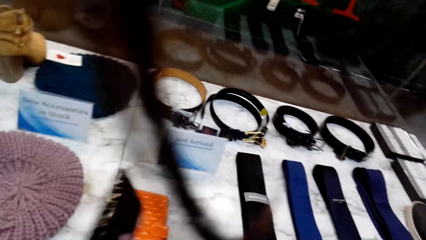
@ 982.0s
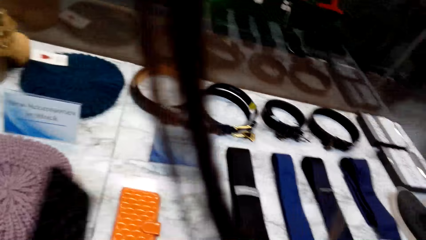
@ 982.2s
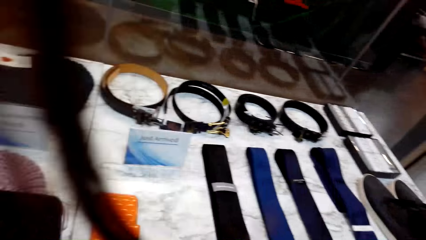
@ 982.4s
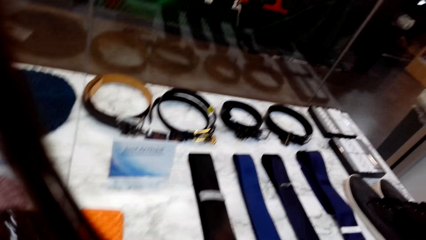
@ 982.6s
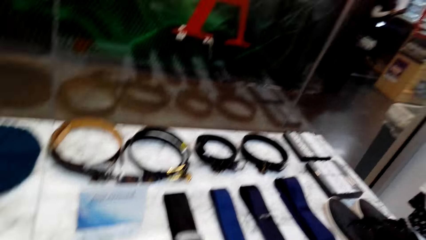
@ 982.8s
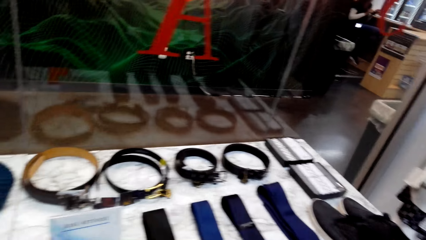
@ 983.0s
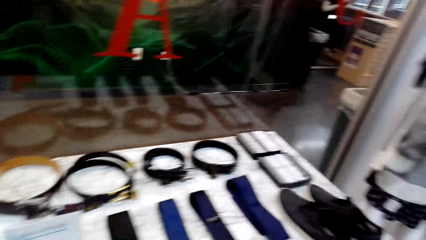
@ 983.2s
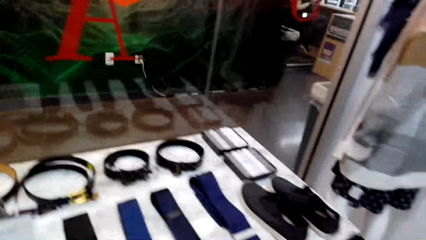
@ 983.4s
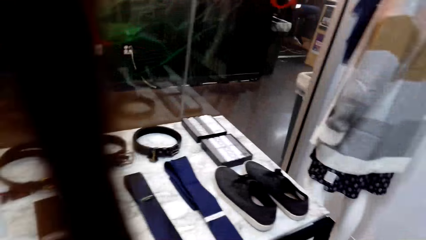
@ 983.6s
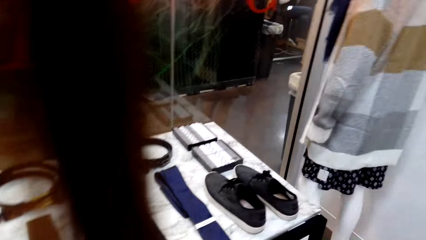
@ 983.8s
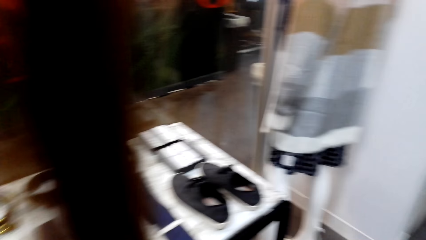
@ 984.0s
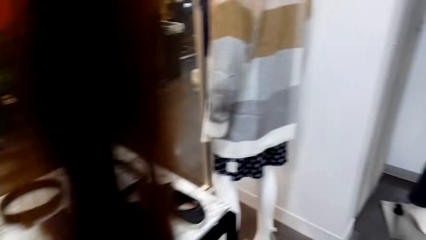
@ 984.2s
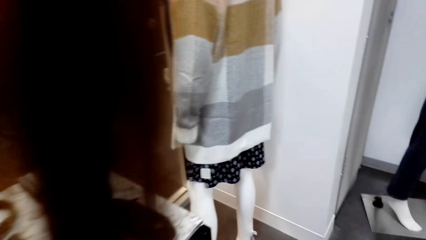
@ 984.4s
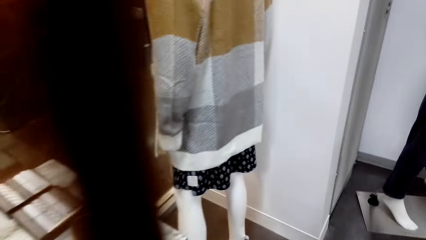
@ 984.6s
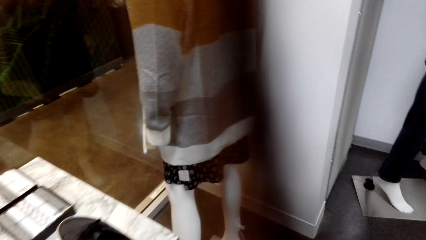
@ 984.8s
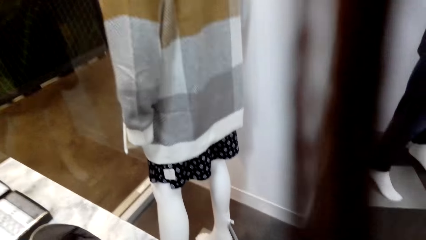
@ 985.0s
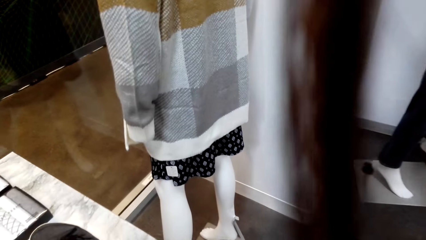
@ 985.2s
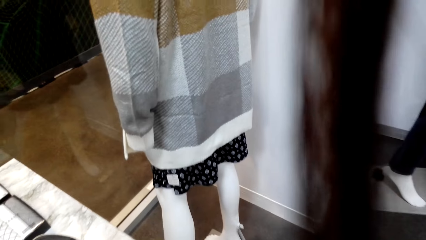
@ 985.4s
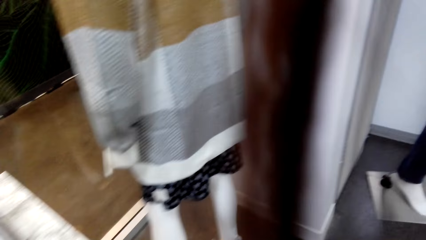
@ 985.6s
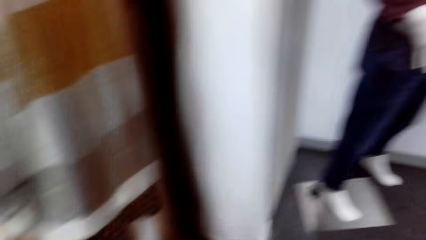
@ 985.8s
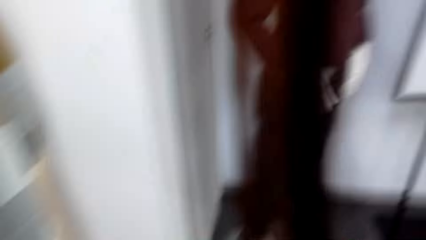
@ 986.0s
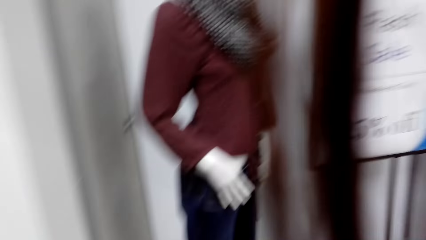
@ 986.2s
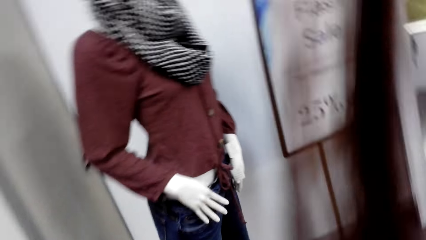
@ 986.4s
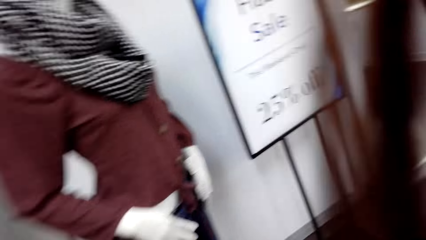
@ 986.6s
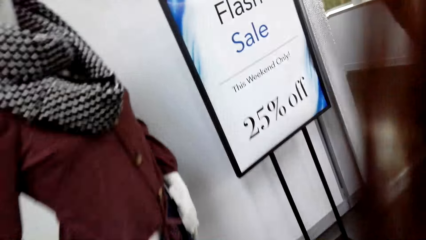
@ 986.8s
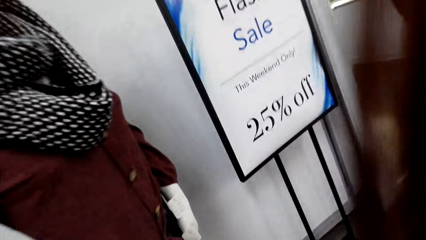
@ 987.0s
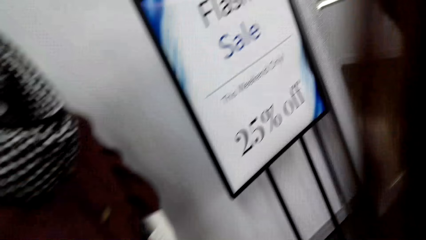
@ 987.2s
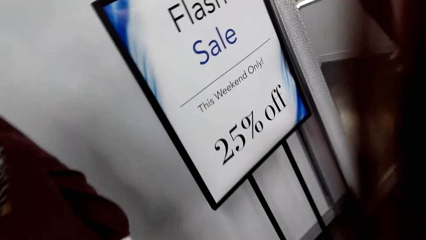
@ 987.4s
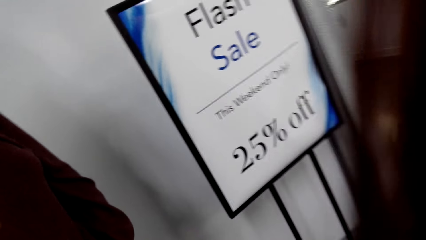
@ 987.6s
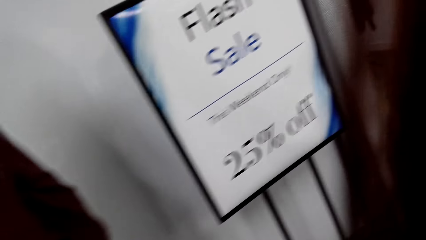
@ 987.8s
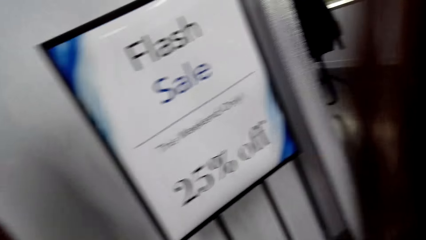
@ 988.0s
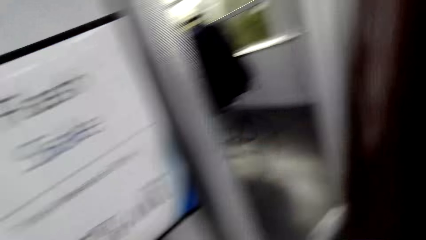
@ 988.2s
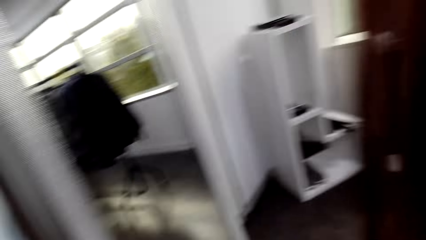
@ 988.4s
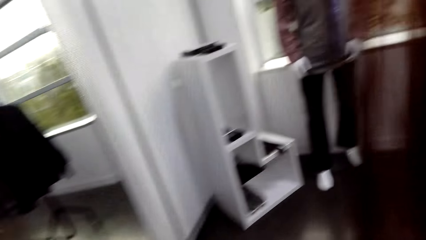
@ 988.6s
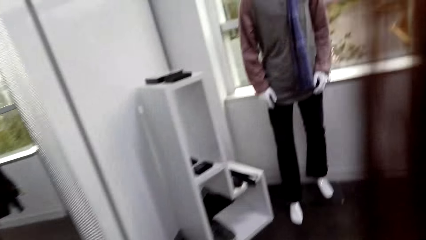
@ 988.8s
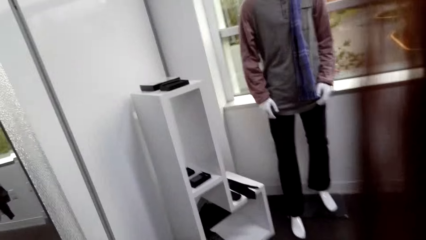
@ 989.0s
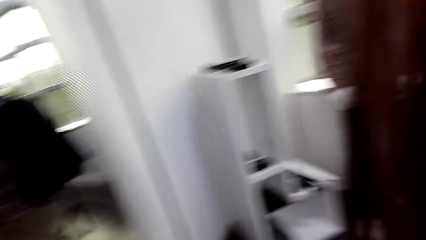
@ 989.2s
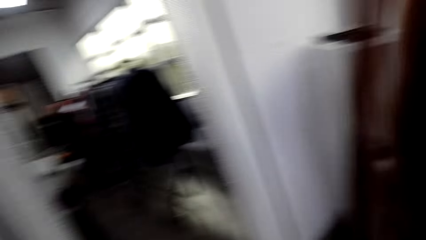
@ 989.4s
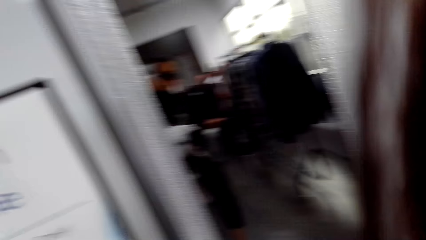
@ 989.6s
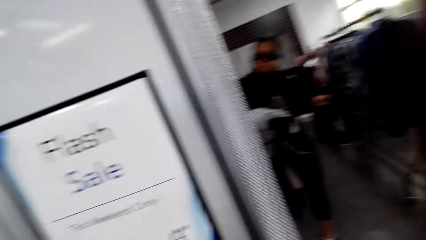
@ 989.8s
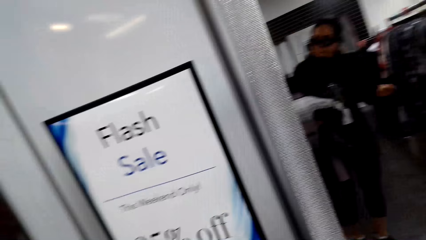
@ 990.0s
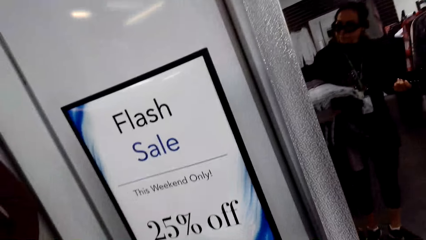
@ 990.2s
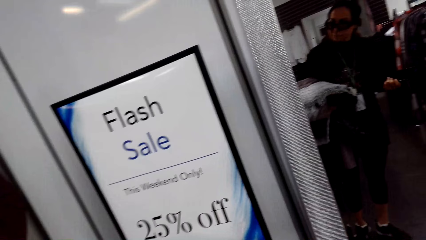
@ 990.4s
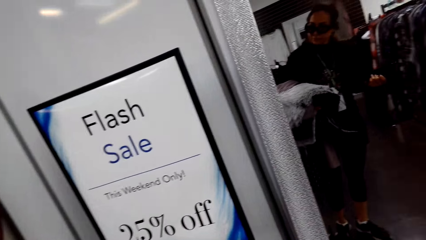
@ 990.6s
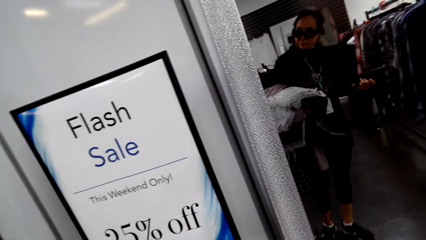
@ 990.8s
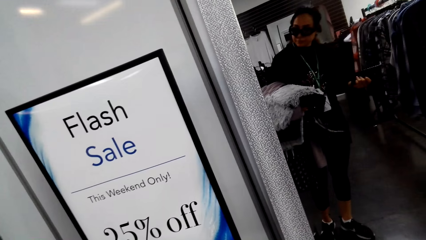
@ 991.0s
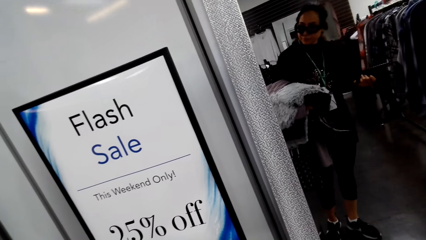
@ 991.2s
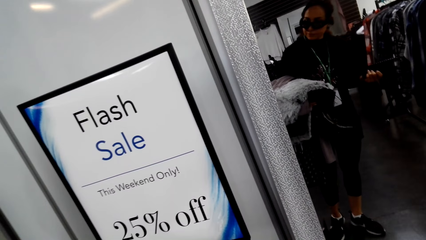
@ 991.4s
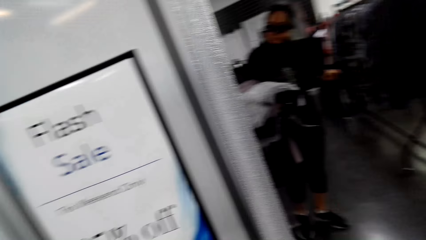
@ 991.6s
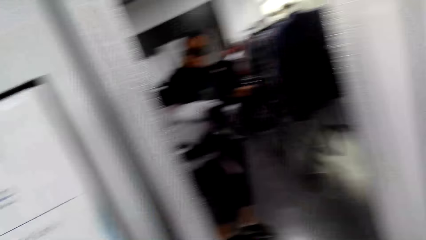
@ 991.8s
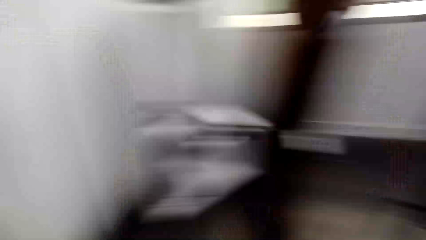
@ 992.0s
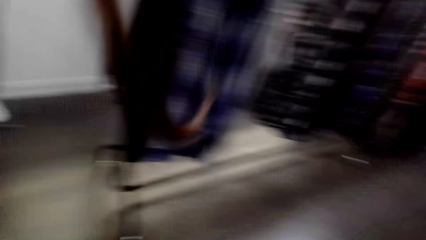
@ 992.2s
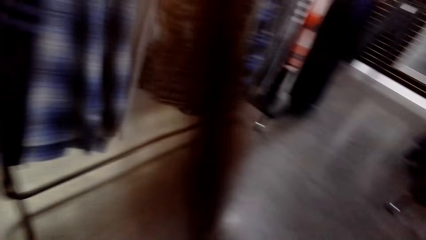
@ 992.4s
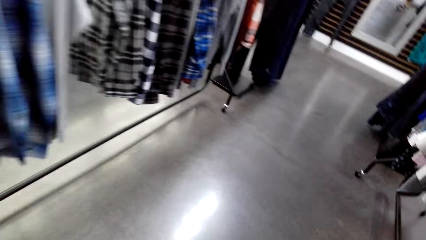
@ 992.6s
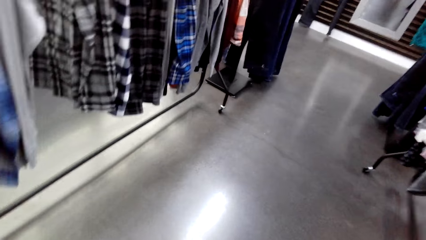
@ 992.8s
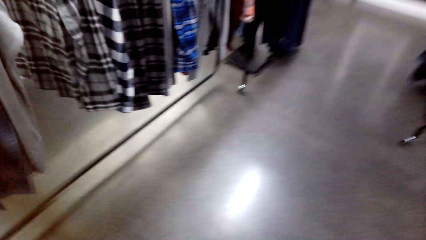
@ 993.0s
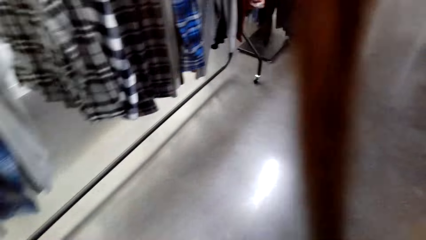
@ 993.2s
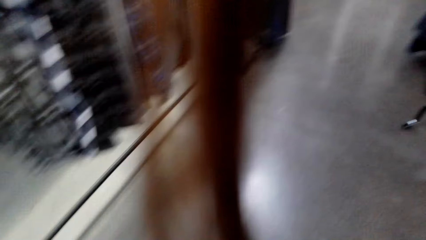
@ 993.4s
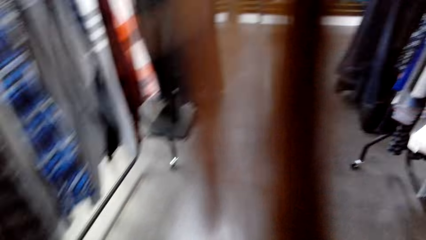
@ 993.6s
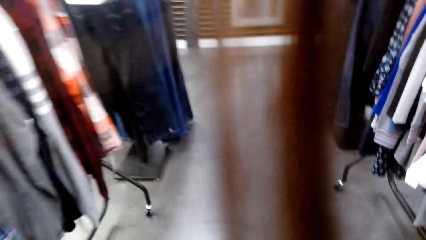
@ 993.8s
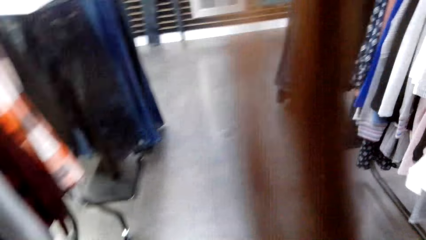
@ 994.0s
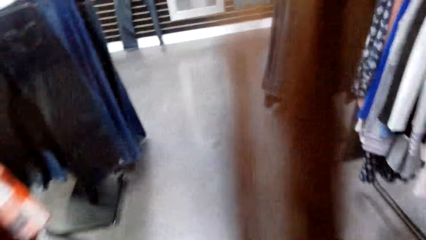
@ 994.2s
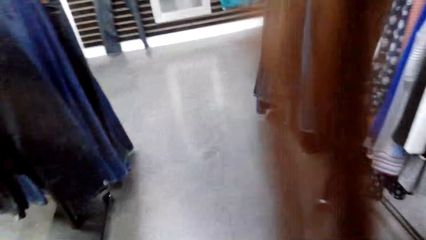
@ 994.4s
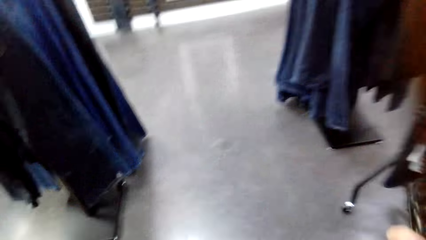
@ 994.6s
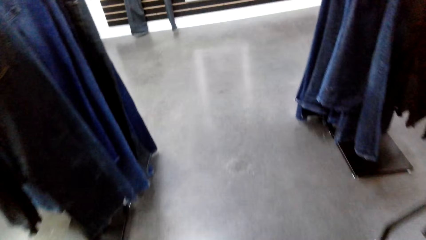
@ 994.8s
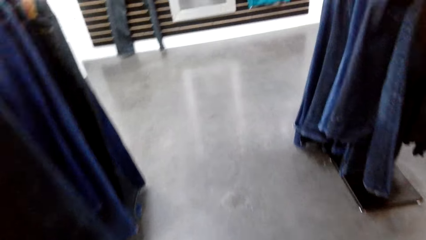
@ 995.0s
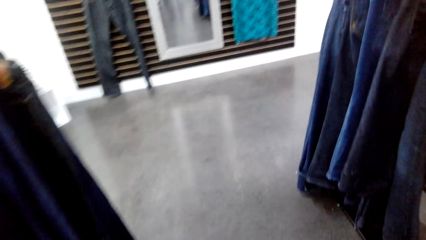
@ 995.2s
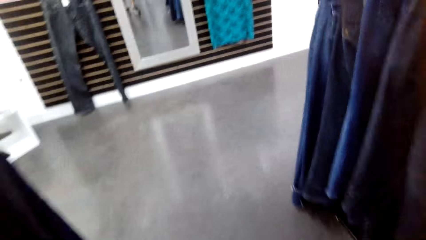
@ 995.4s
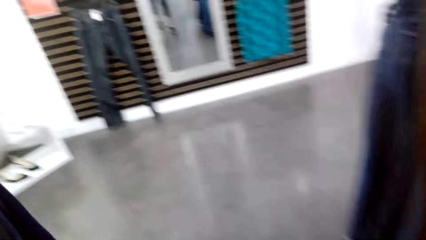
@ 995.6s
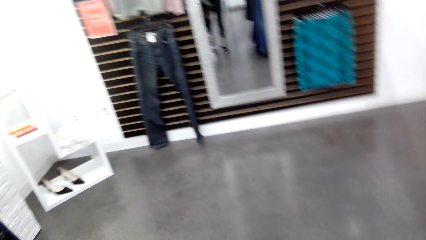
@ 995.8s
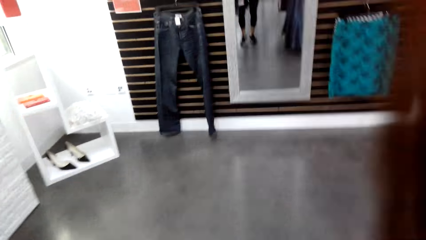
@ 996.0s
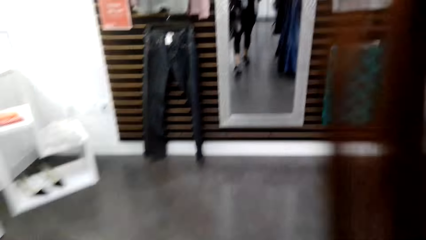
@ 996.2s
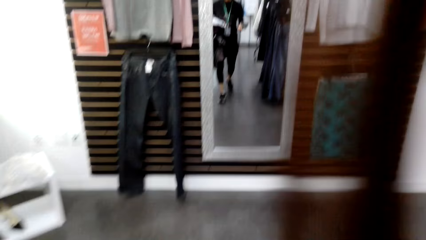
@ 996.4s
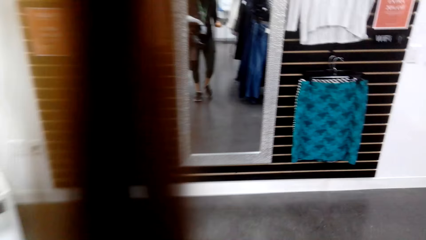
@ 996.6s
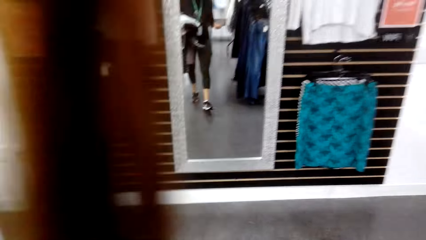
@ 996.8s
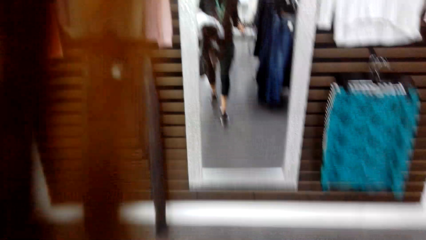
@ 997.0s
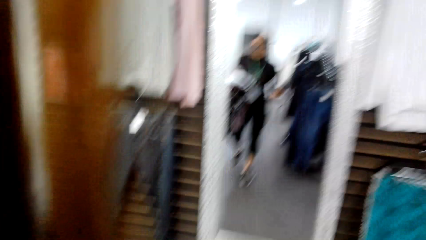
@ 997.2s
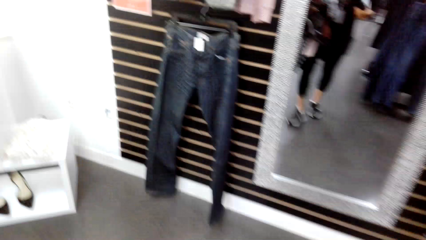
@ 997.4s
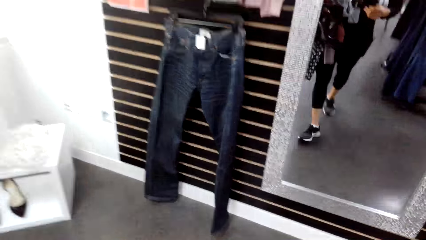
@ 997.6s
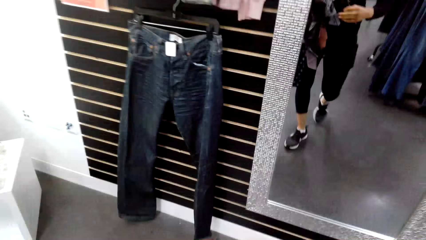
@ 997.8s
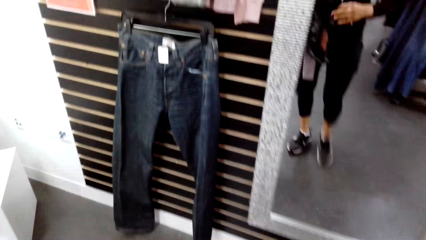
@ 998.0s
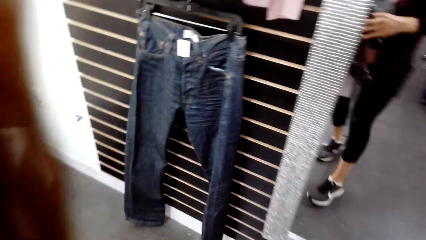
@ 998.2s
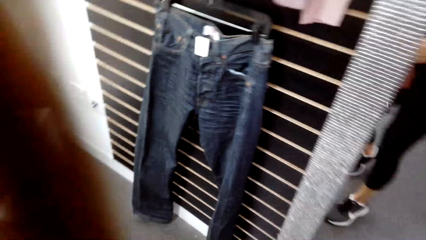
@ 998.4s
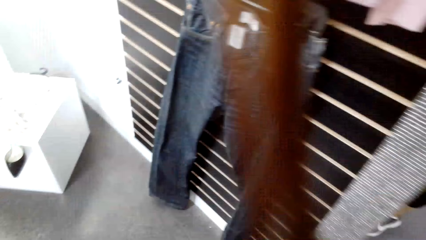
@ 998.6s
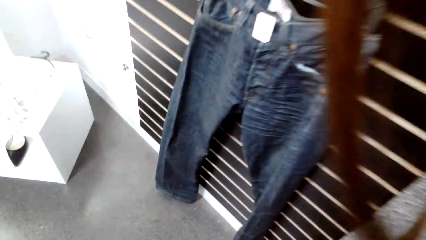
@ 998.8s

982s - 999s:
The camera wearer picks a black phone housing. She walks in the room. She looks at herself in the mirror. She walks in the room.
